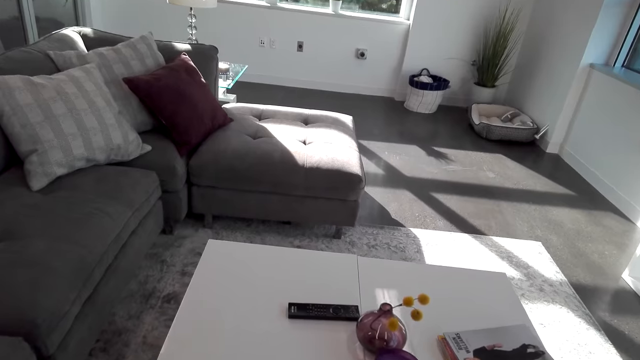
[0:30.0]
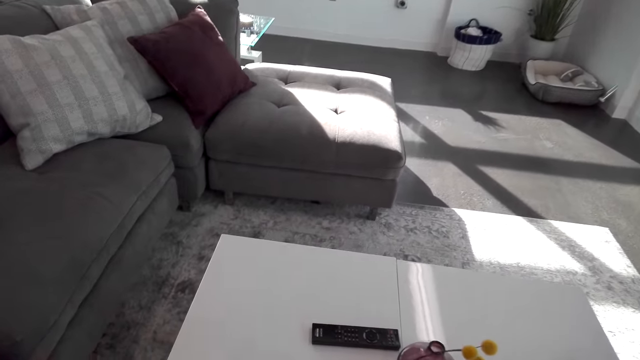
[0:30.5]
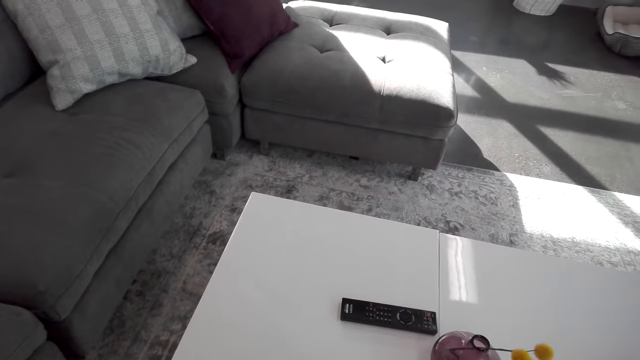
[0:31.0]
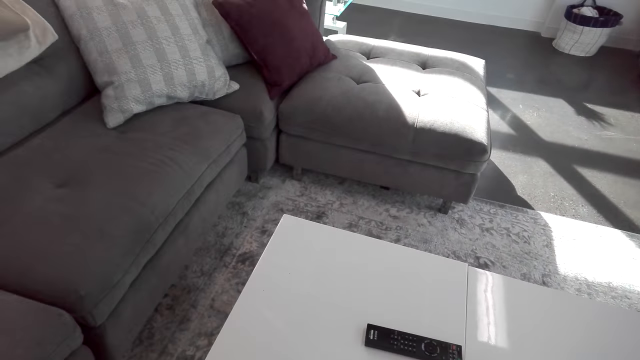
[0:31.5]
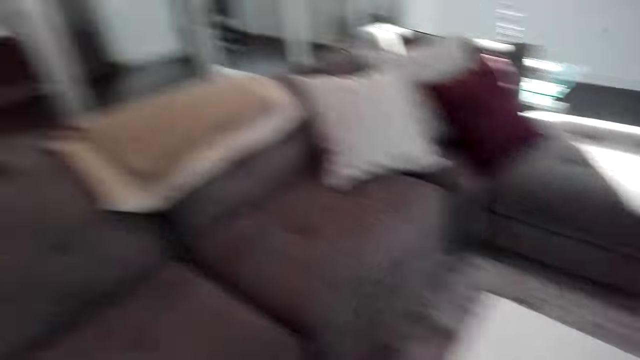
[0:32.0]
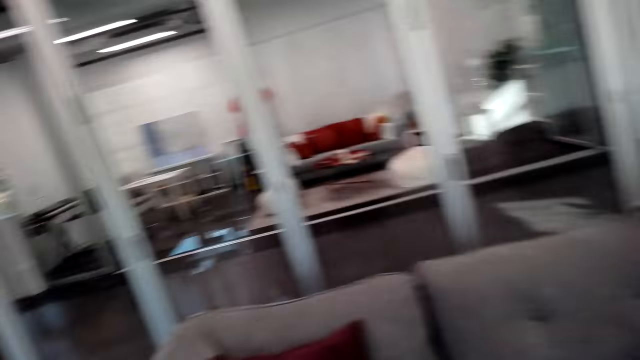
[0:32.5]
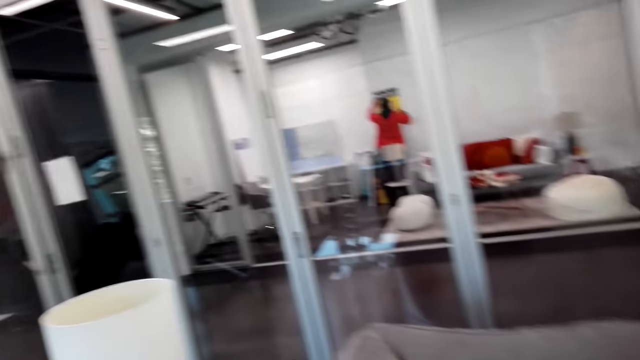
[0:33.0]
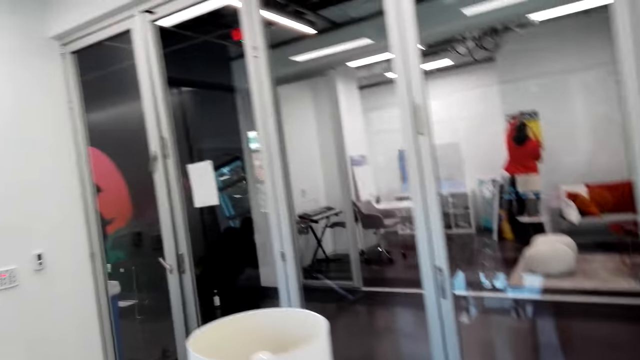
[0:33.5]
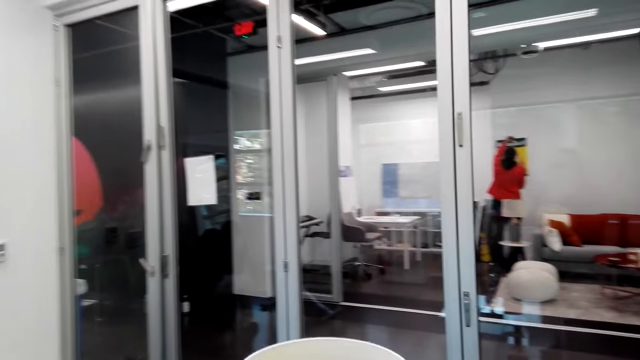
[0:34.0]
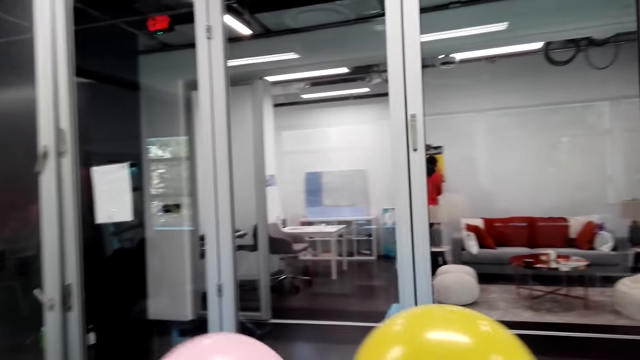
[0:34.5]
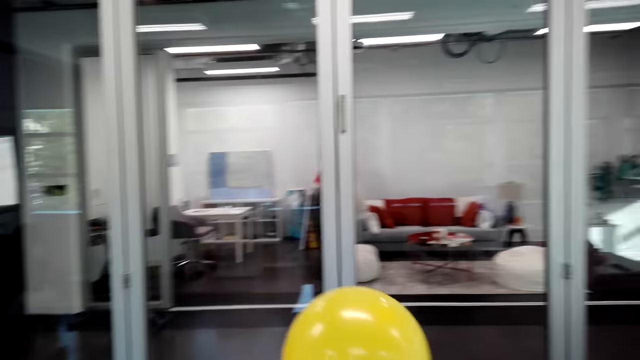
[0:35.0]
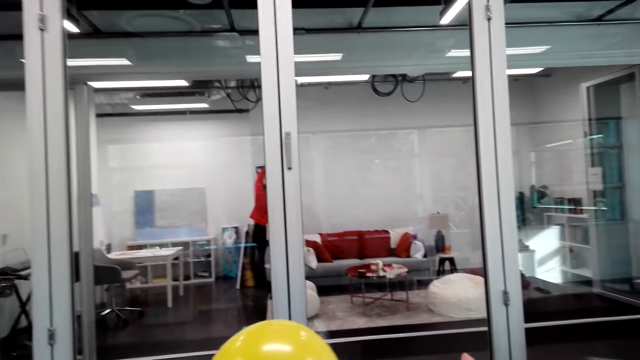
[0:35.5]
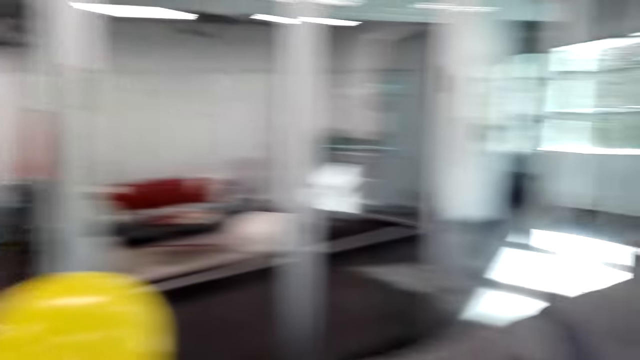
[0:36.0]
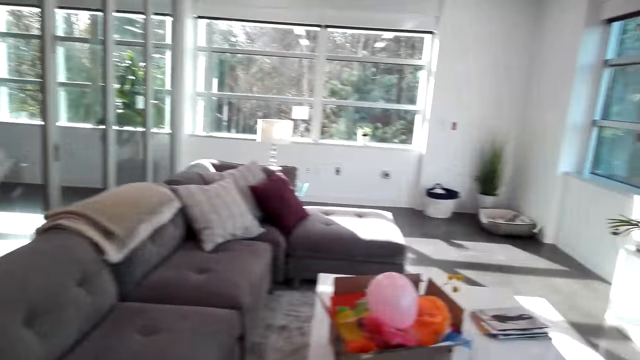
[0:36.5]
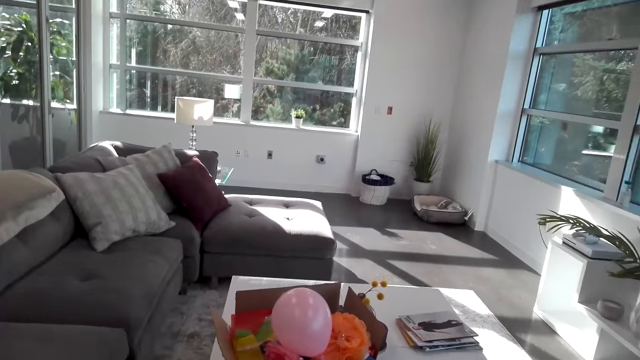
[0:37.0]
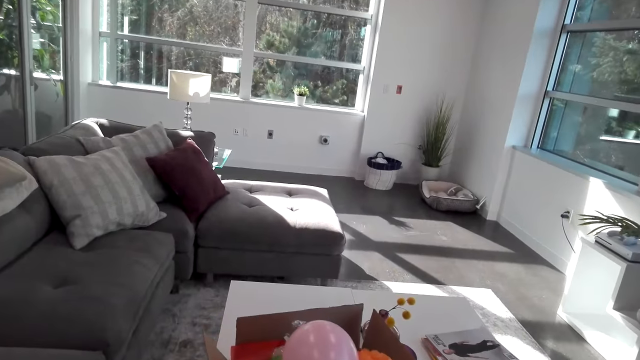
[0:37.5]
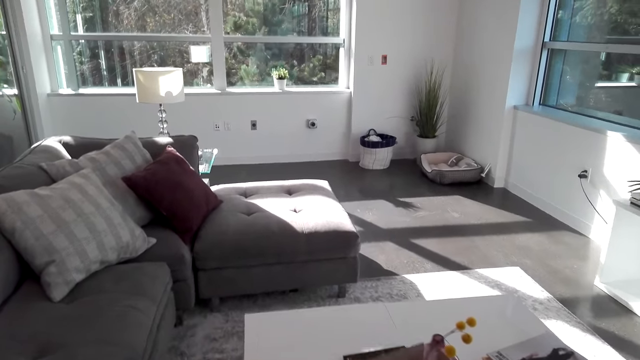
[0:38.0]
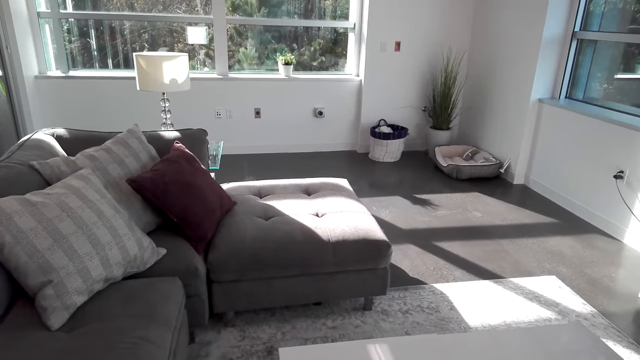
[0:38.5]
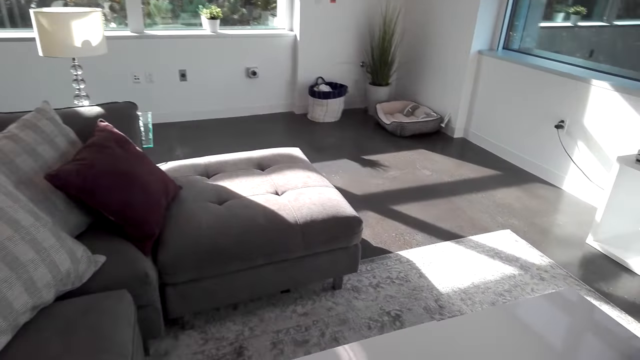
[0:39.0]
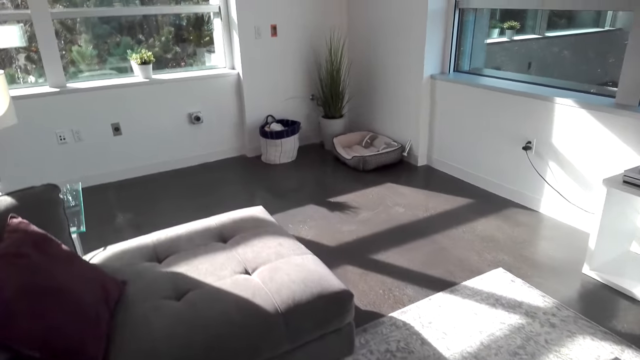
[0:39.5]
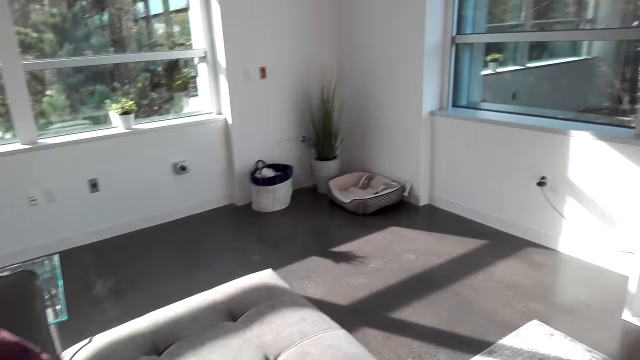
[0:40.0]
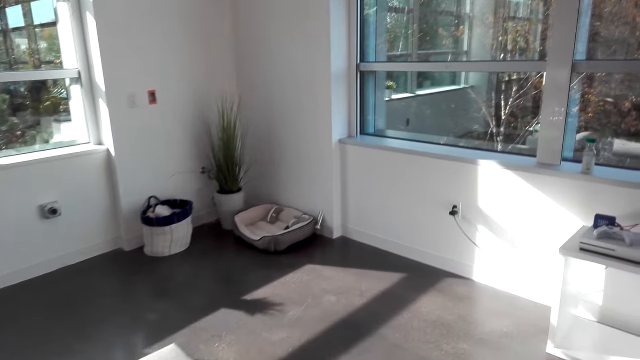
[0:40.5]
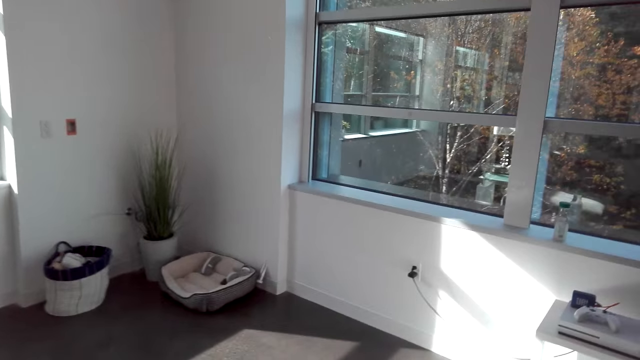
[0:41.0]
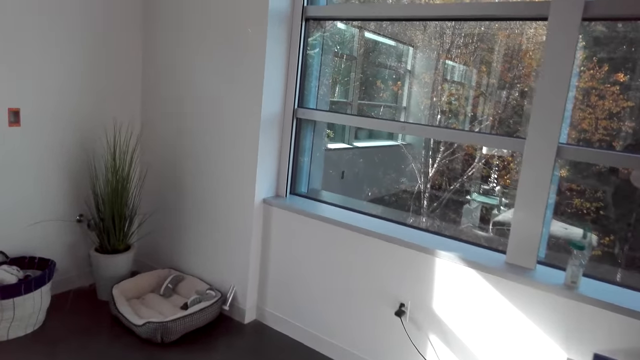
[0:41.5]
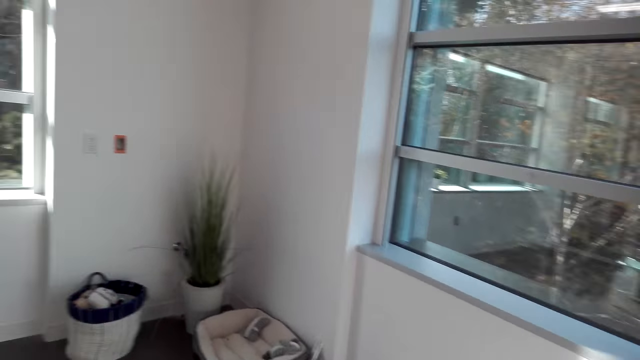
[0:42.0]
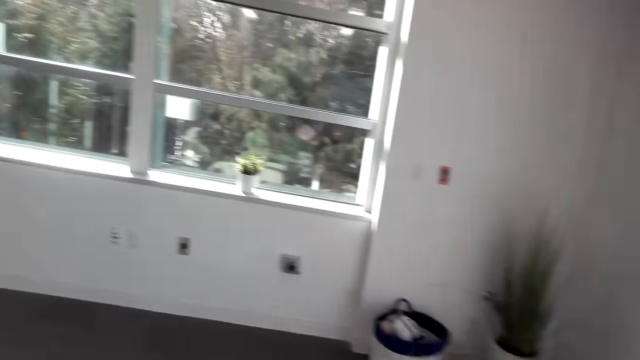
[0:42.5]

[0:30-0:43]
The camera wearer places the box on the table. They turn around. They walk around. They look around. They walk around.

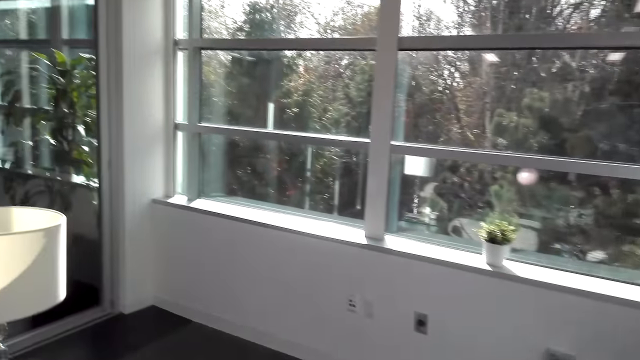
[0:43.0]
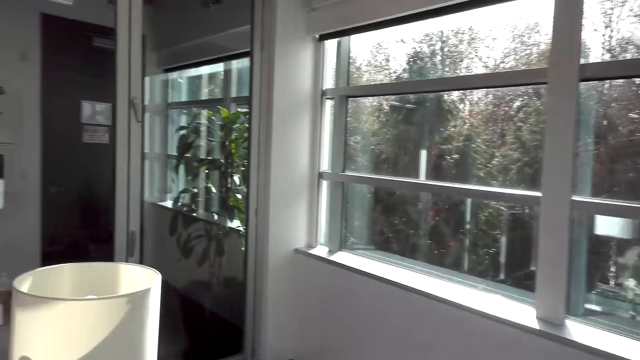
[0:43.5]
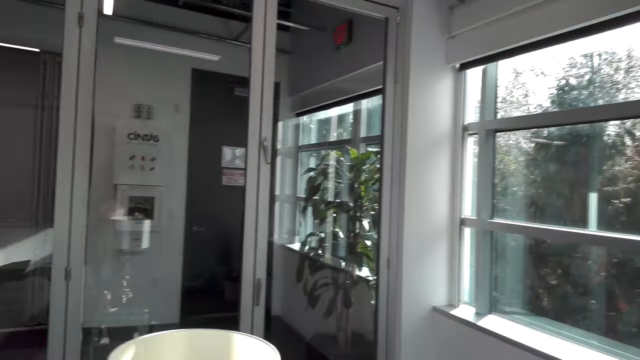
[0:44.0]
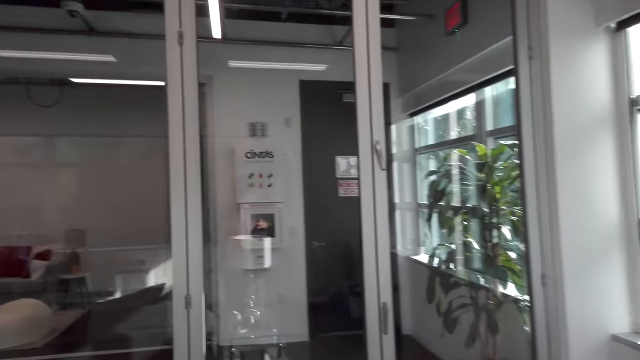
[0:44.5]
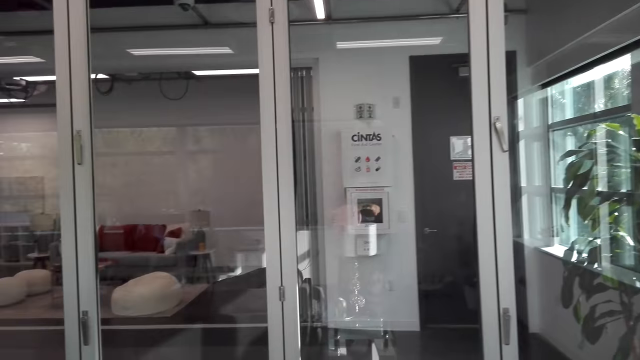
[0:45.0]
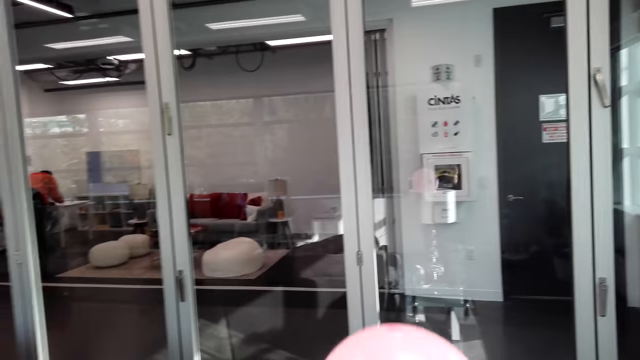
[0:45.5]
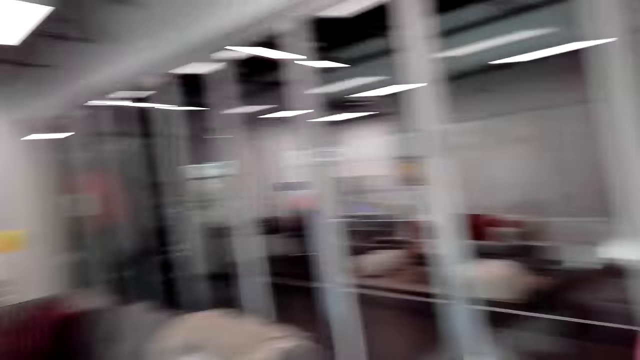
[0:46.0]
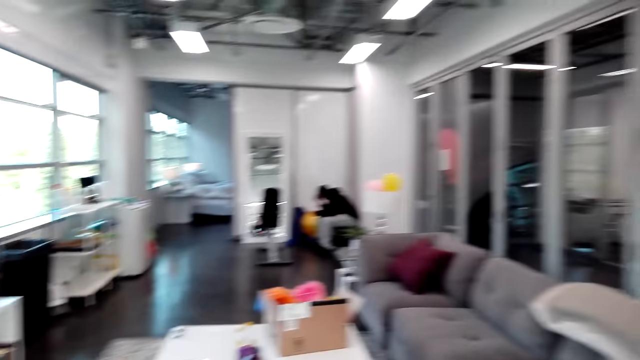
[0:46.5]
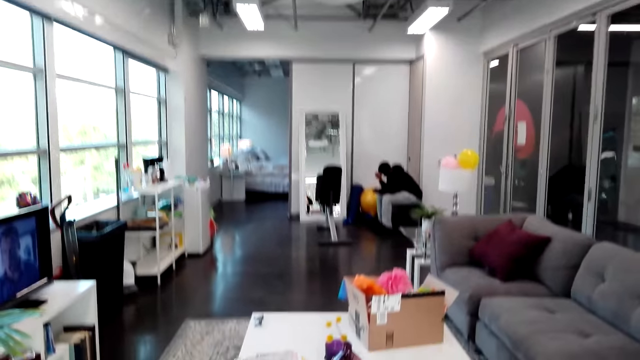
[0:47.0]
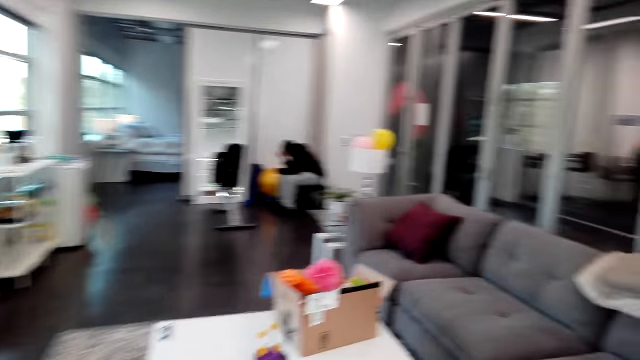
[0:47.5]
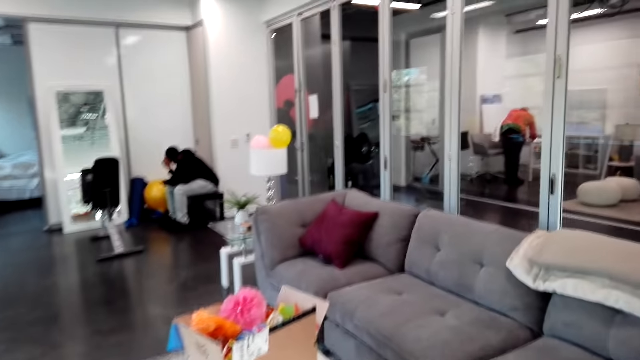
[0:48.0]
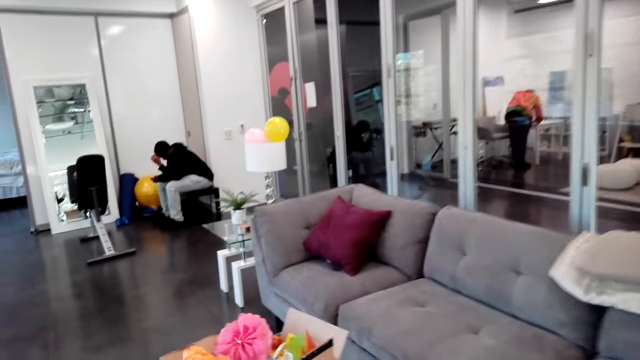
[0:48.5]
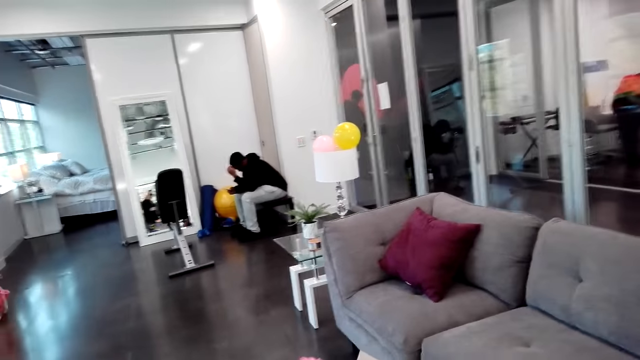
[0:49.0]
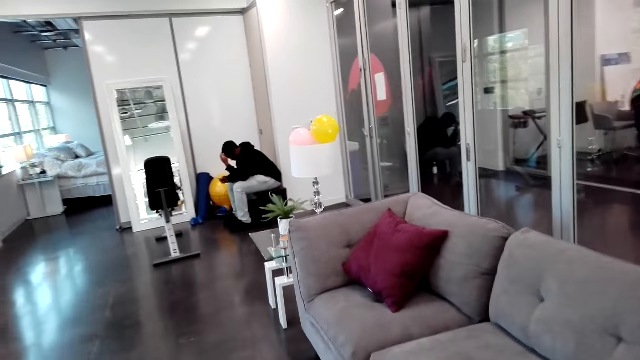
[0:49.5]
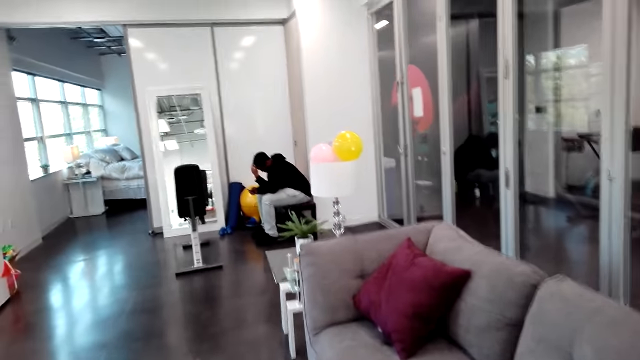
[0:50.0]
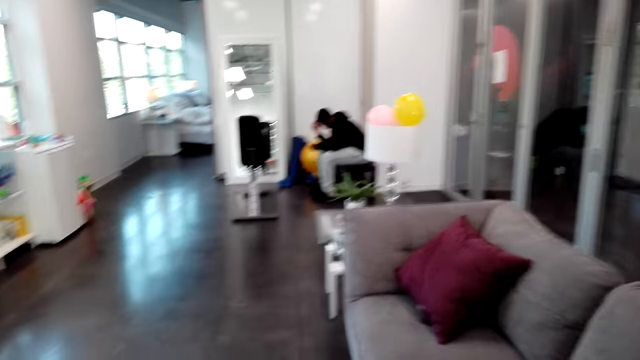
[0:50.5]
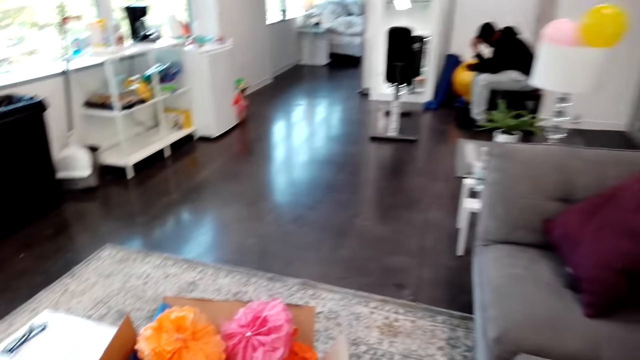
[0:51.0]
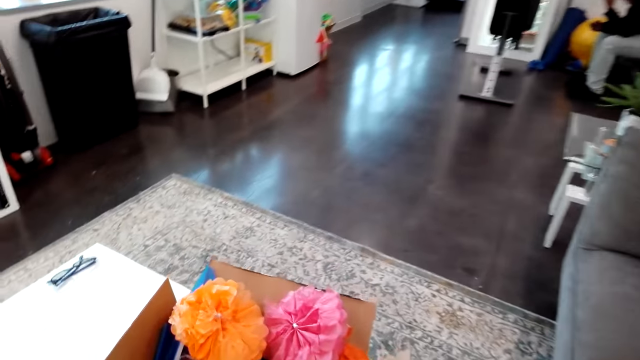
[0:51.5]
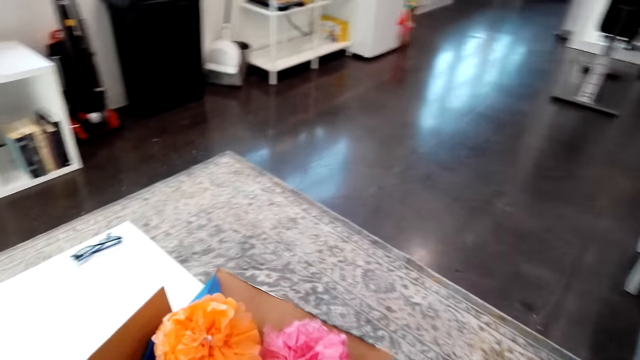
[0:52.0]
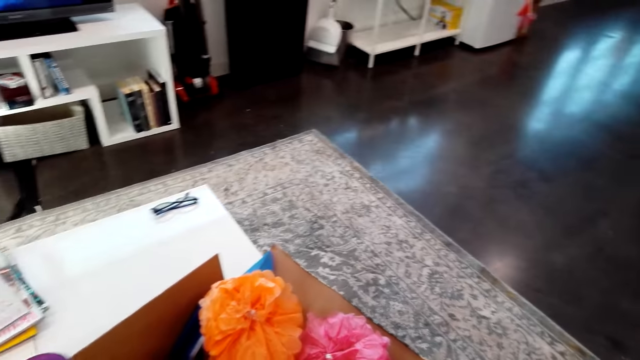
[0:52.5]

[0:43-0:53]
The camera wearer talks. They walk around.
